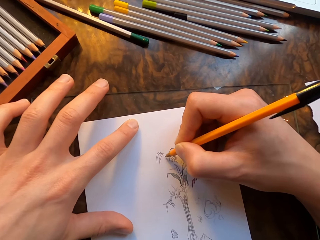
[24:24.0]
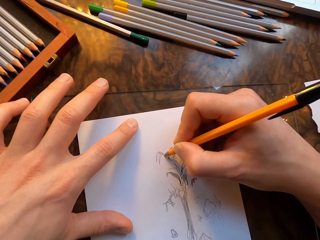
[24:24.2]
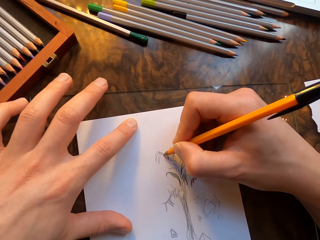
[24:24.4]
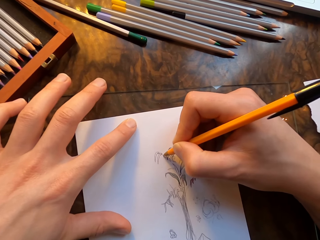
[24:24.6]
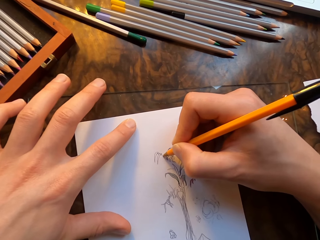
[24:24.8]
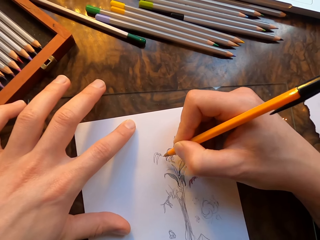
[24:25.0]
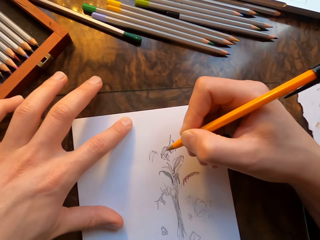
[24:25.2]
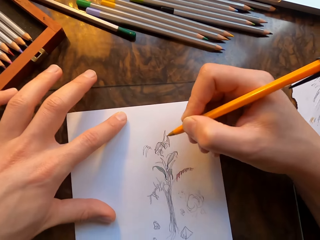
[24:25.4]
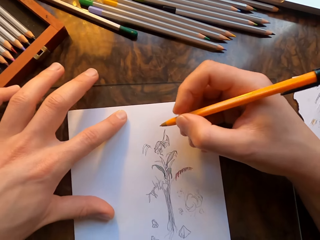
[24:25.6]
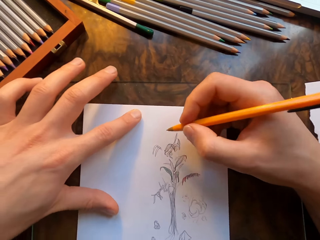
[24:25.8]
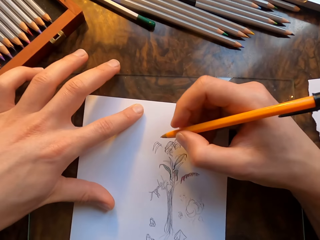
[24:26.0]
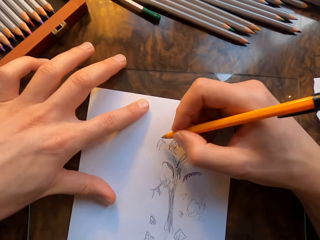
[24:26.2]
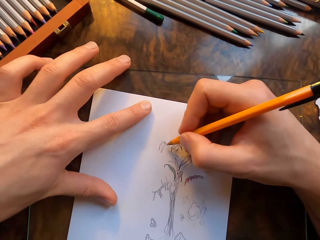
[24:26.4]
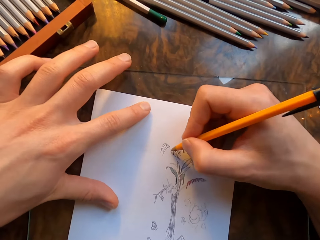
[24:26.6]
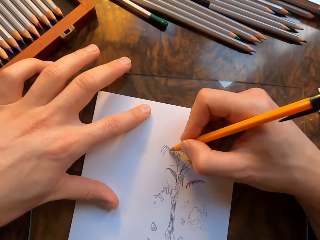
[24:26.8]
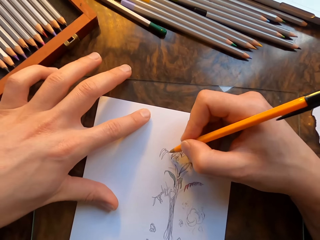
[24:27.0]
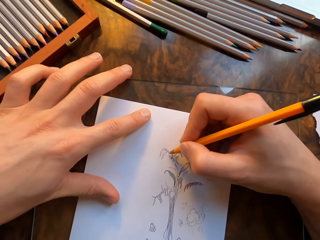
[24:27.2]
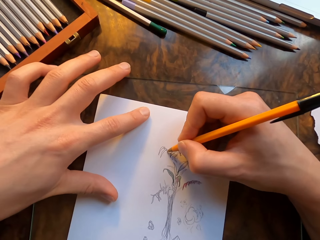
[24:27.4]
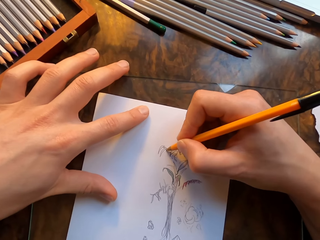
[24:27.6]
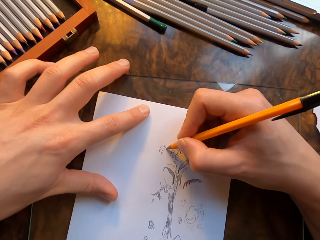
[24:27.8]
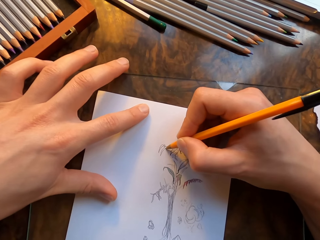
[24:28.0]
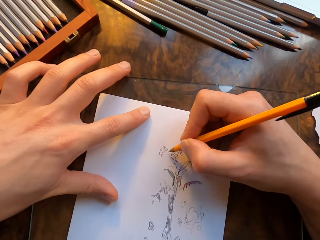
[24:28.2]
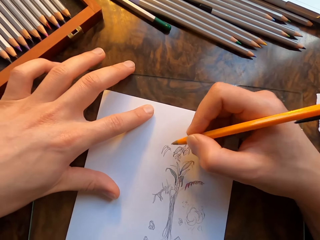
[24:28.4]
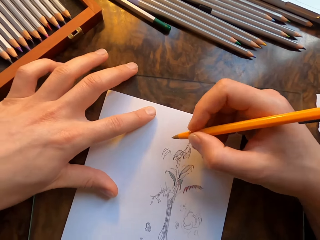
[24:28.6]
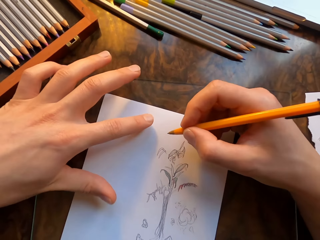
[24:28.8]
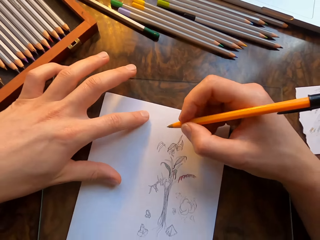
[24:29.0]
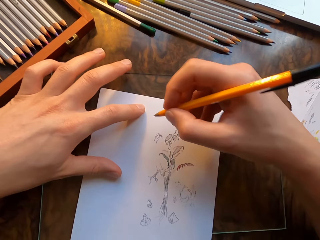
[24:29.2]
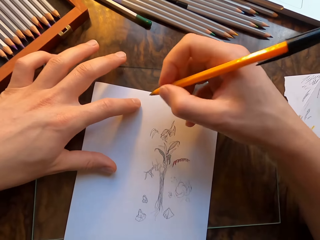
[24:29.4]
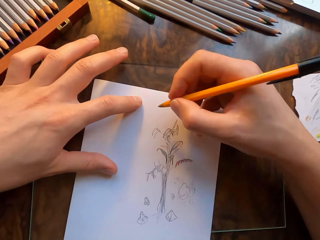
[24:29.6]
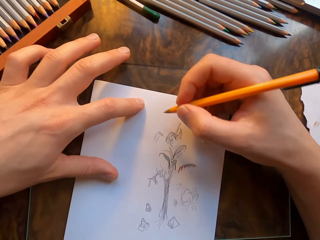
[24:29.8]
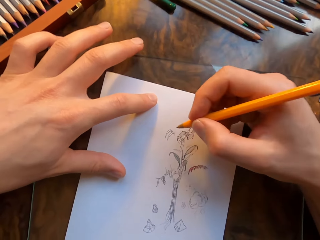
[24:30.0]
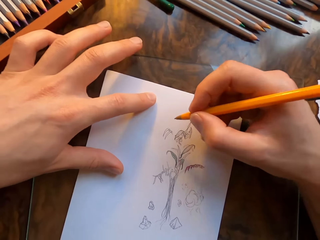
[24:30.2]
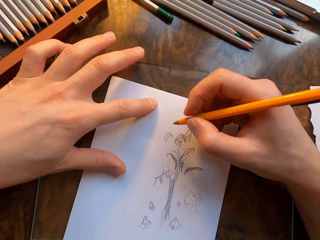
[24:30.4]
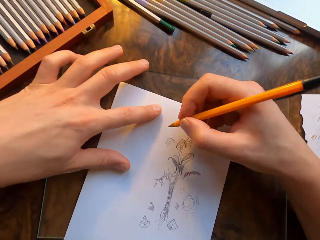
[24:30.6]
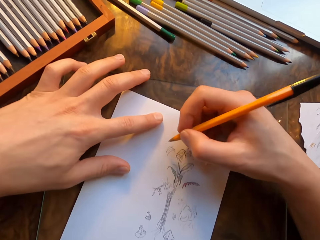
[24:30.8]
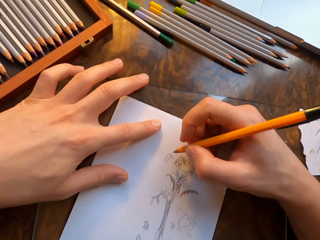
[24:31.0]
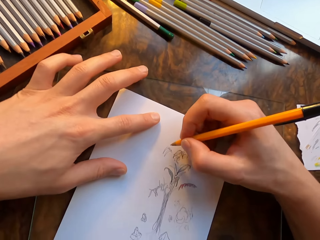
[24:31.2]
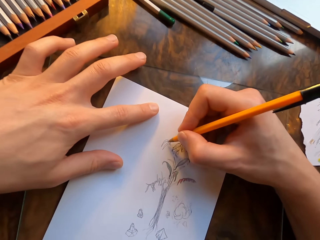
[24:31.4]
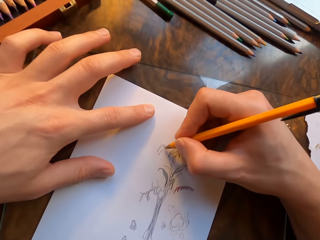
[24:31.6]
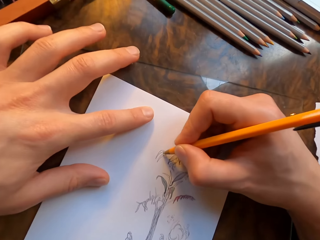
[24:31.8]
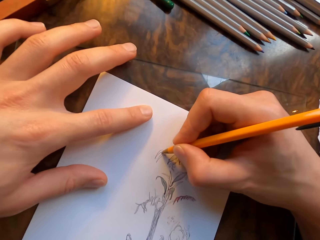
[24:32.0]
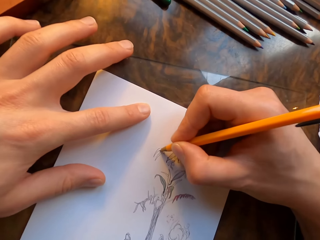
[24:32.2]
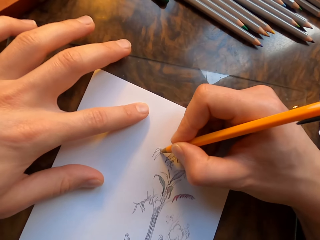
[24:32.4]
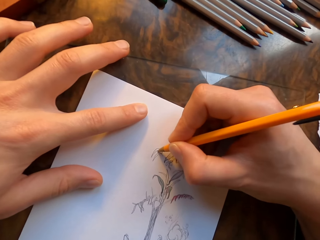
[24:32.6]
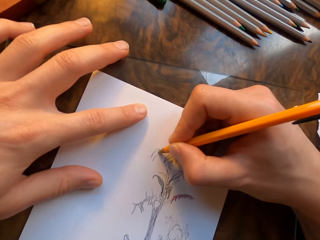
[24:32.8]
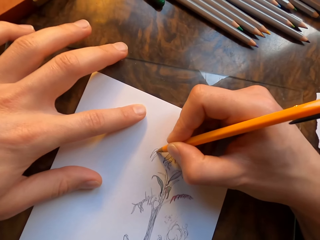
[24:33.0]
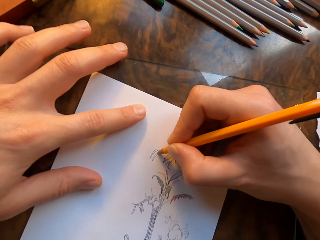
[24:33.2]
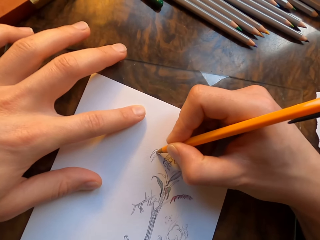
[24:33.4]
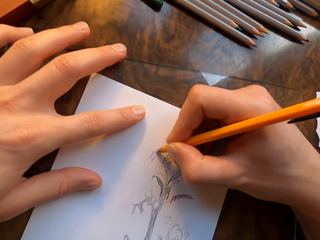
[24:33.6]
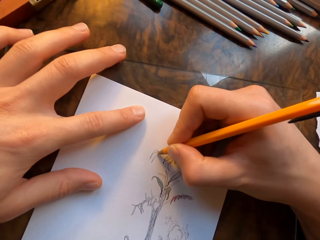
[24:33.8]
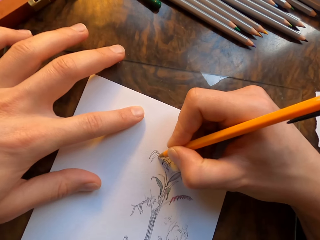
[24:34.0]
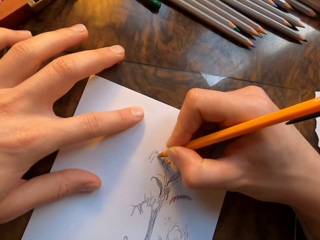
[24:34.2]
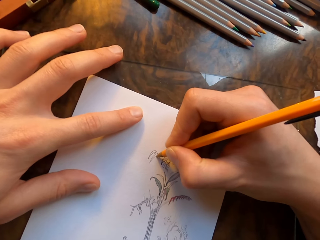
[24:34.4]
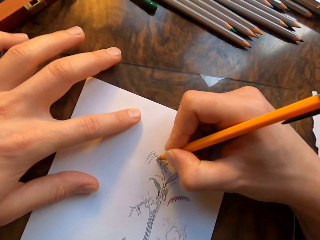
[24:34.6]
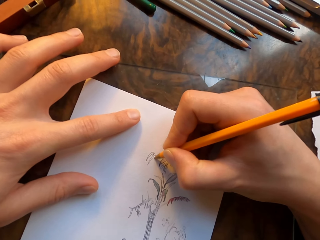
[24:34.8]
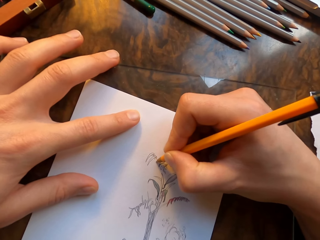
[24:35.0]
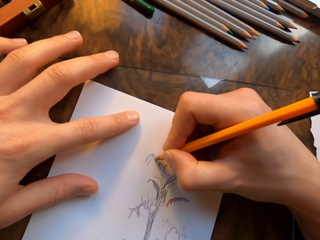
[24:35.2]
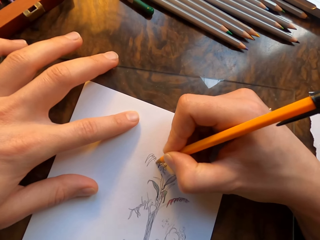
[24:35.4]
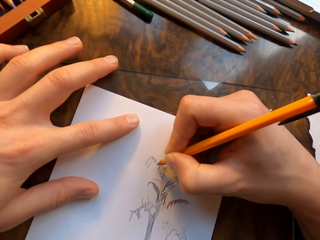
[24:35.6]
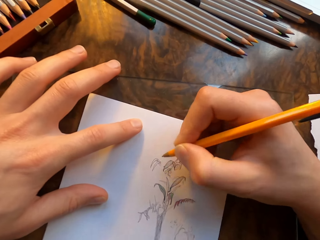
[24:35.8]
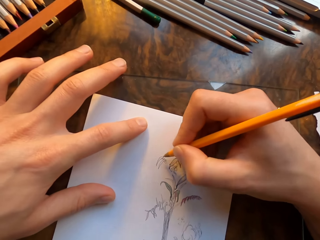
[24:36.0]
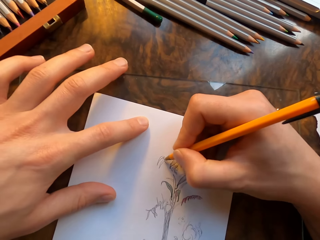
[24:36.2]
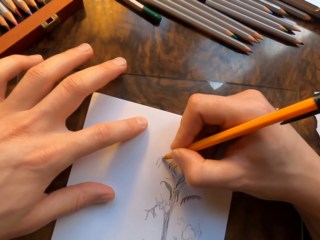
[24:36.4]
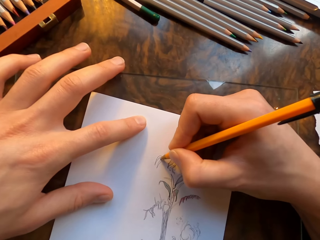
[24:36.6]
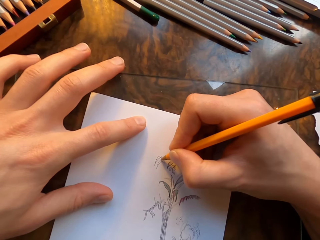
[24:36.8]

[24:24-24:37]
The camera wearer moves the paper. He draws on the paper with a pen in his hand. He moves the paper. He draws on the paper with the pen in his hand.

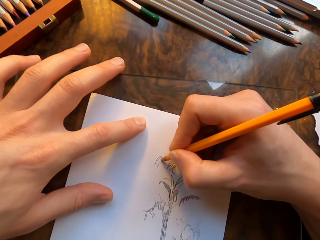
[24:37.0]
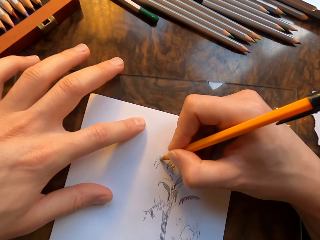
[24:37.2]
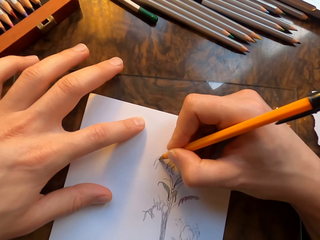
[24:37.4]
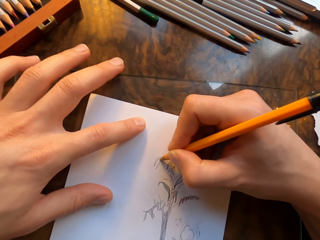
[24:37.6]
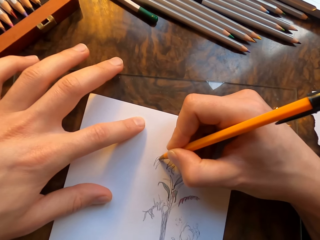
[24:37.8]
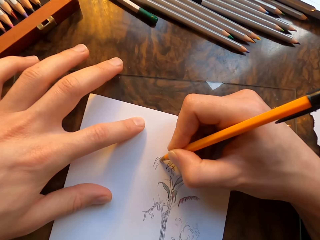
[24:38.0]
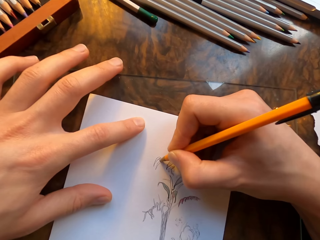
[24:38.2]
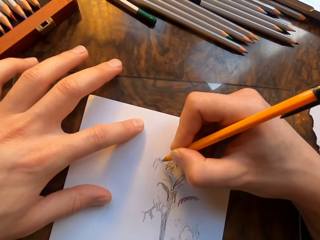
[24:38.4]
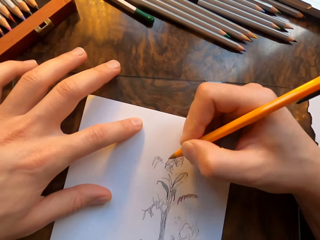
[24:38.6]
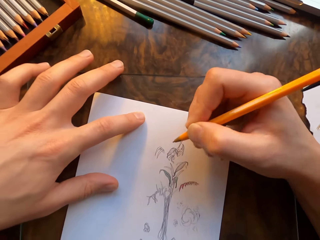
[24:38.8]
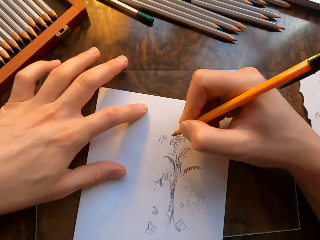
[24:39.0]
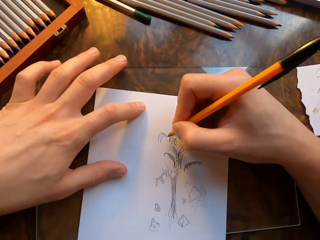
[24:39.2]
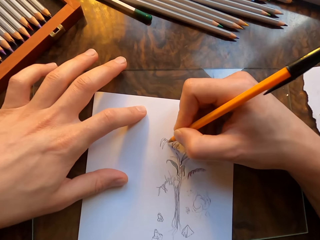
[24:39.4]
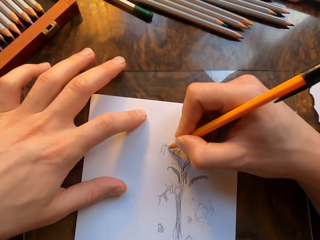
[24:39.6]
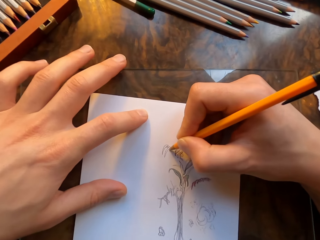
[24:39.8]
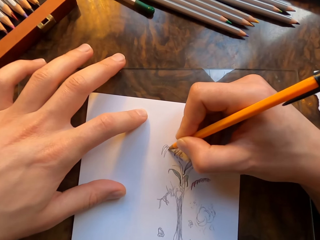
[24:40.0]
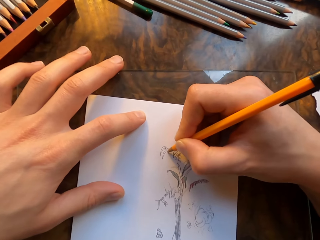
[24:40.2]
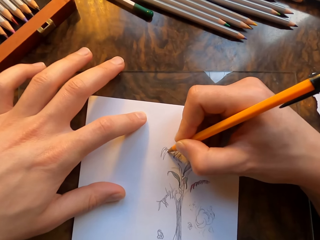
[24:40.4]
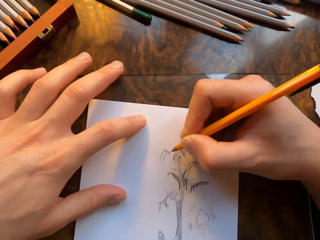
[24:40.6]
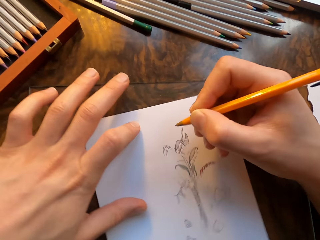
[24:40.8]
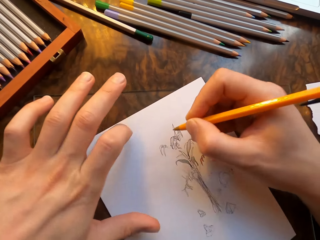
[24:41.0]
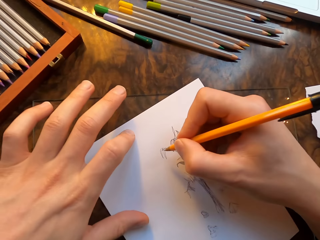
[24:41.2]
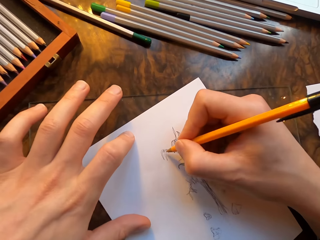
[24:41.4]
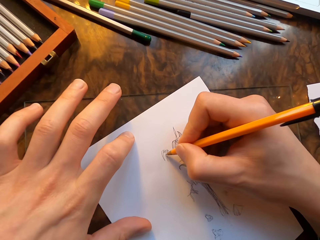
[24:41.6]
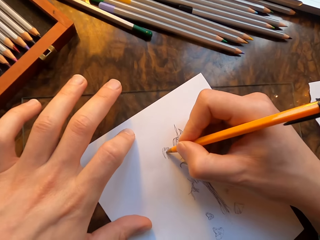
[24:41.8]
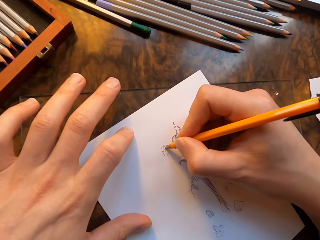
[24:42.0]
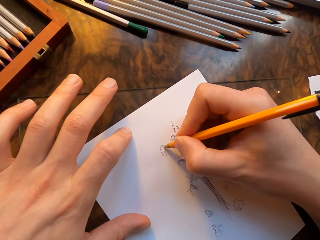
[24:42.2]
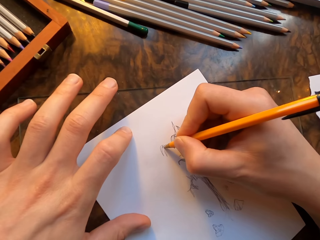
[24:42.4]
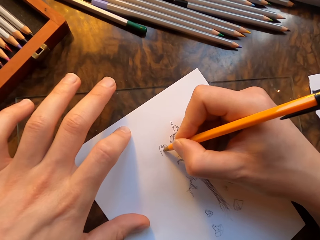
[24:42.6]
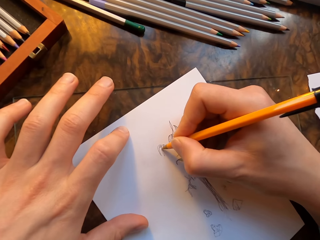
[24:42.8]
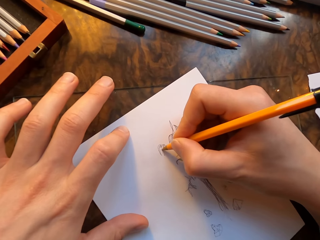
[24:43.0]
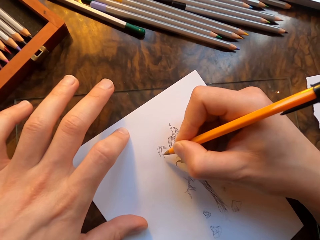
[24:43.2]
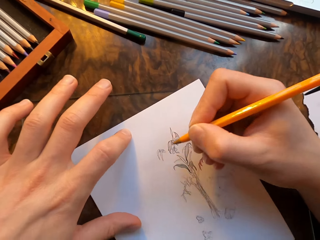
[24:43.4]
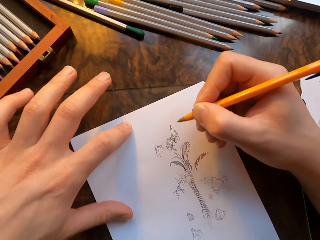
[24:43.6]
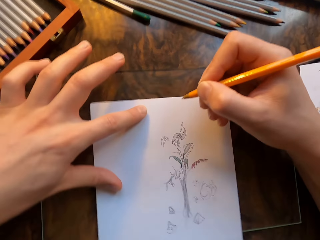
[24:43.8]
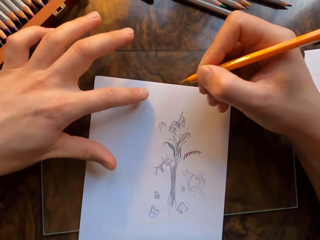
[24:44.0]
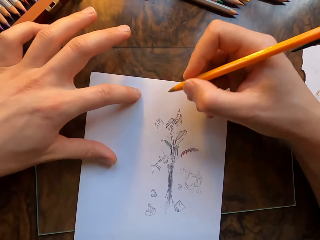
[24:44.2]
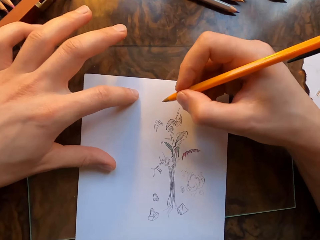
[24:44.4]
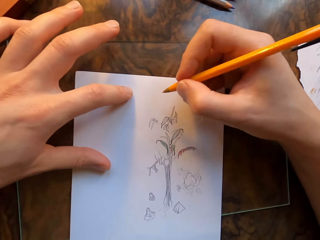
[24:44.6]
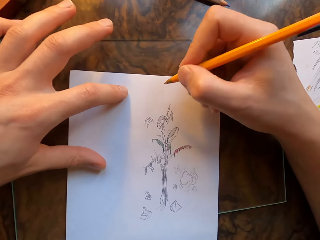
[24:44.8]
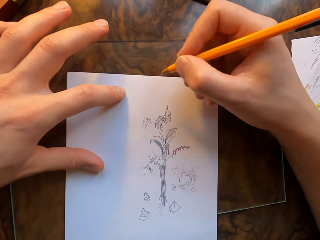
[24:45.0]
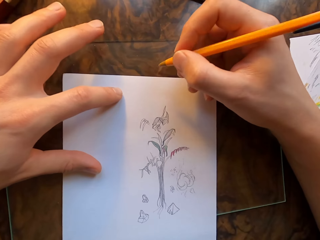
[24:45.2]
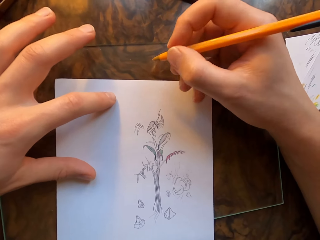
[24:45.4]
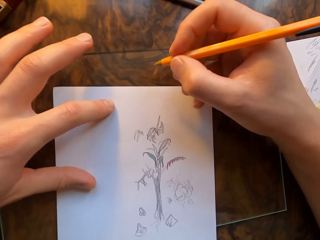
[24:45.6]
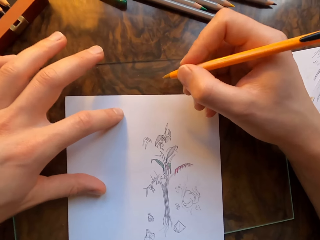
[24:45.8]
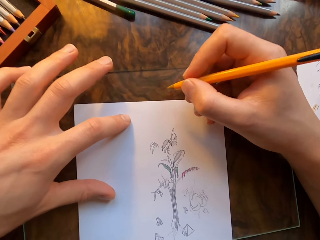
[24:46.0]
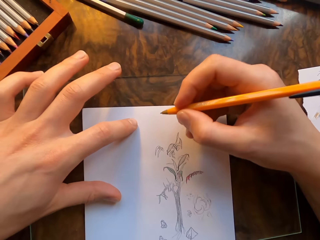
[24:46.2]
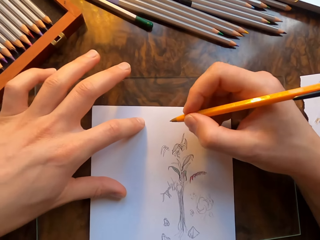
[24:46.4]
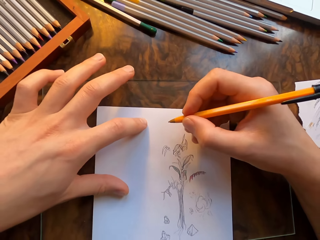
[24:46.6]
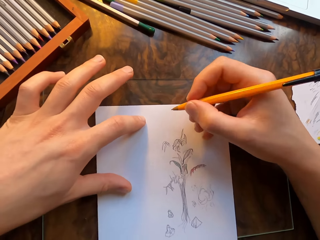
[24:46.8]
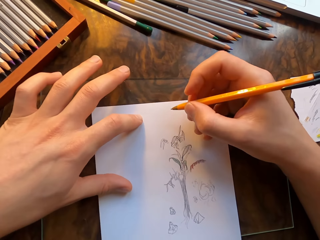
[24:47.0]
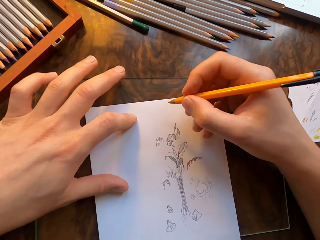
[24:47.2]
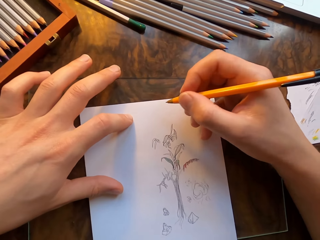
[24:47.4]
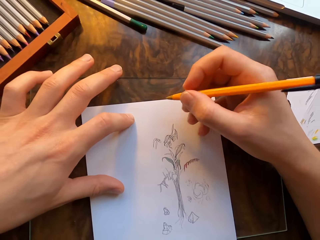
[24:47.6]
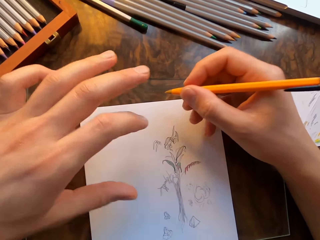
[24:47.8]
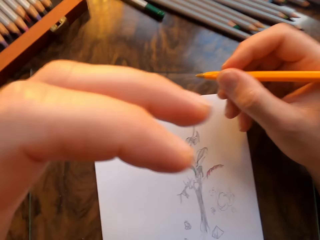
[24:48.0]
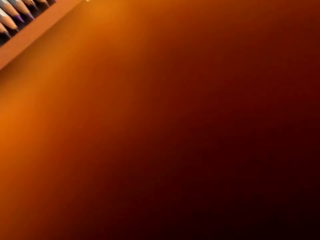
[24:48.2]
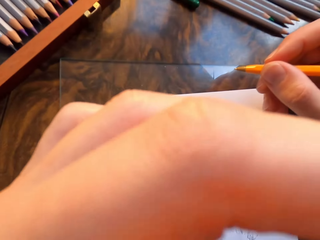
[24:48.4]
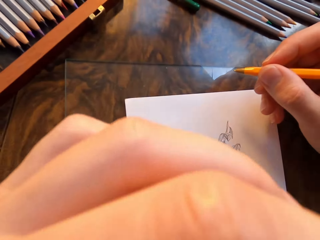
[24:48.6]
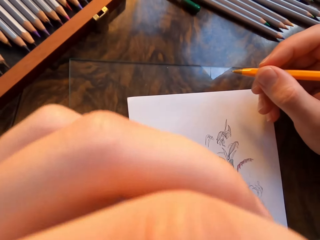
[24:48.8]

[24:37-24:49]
The camera wearer moves the paper. He draws on the paper with a pen in his hand. He moves the paper. He moves his right hand. He moves the paper. He lifts his left hand and touches his face.
